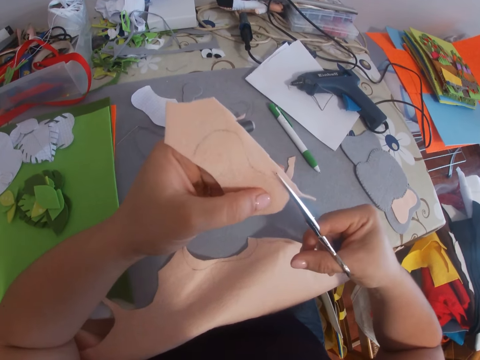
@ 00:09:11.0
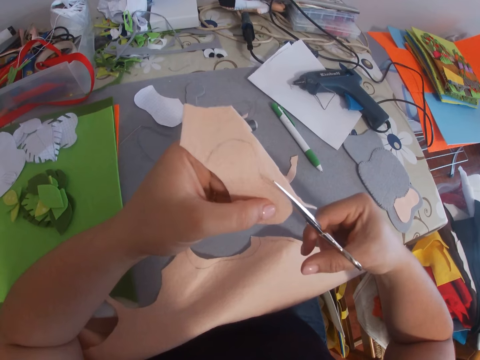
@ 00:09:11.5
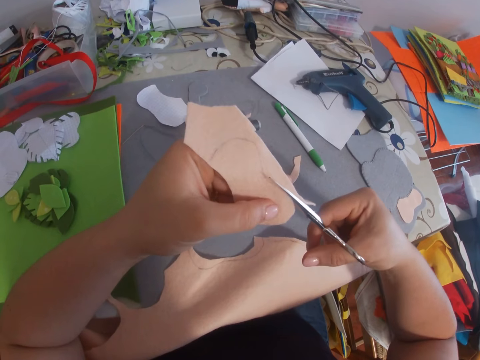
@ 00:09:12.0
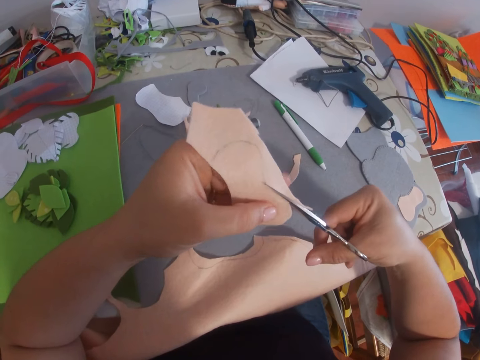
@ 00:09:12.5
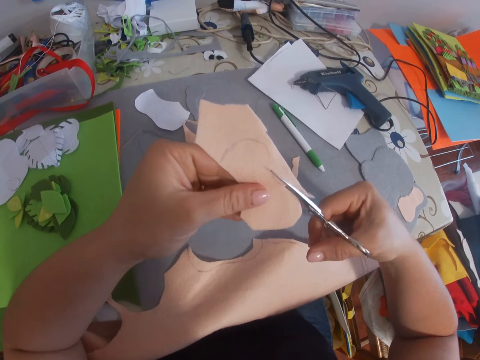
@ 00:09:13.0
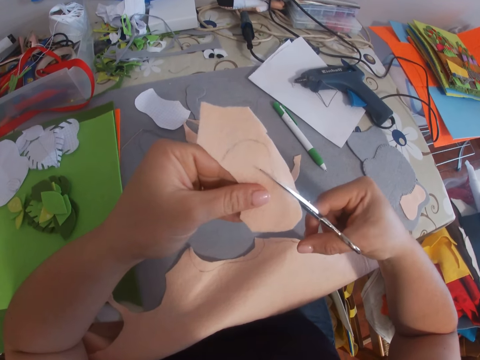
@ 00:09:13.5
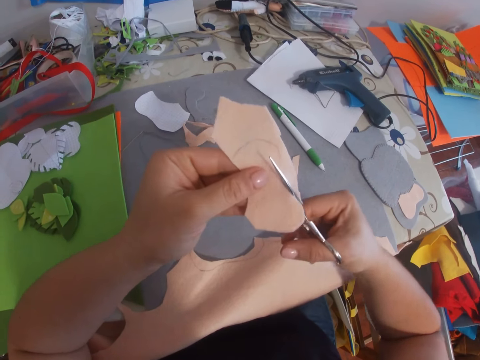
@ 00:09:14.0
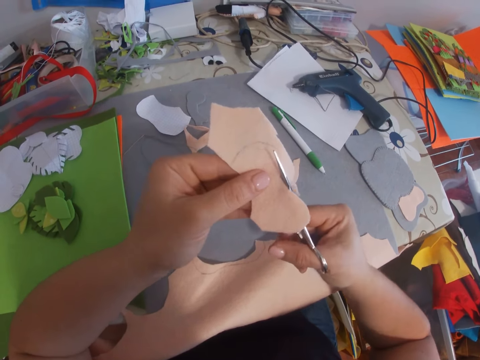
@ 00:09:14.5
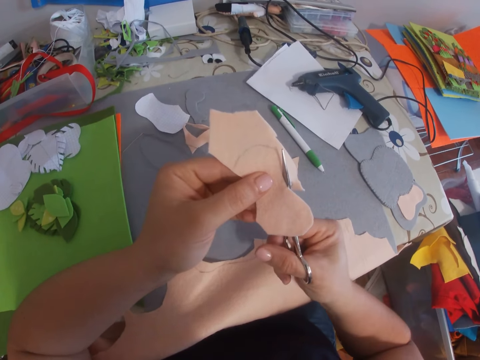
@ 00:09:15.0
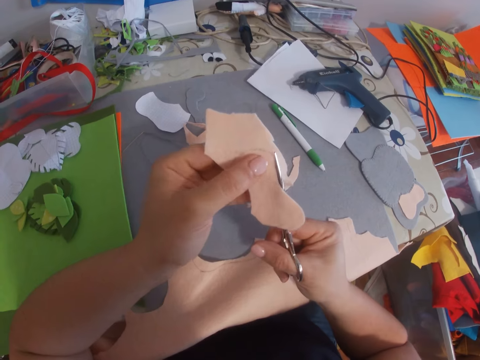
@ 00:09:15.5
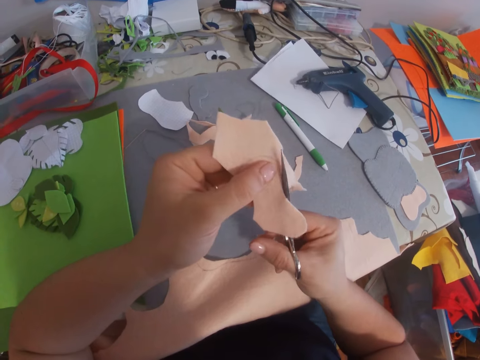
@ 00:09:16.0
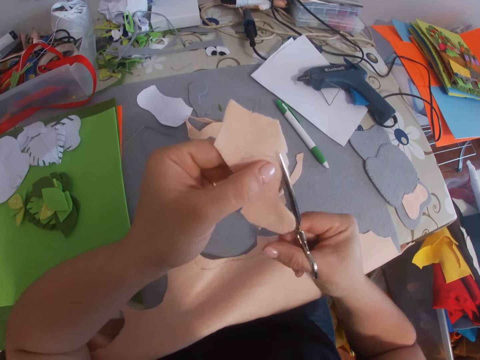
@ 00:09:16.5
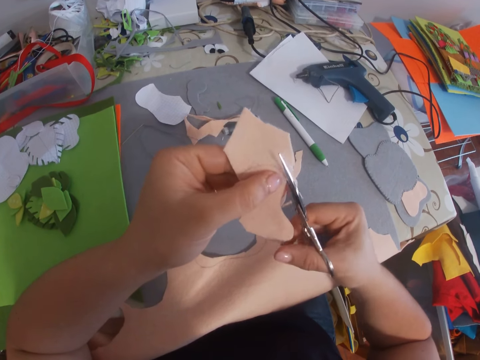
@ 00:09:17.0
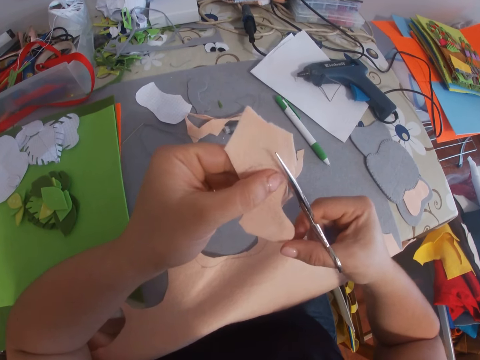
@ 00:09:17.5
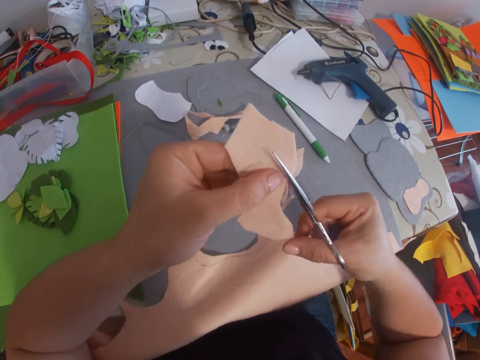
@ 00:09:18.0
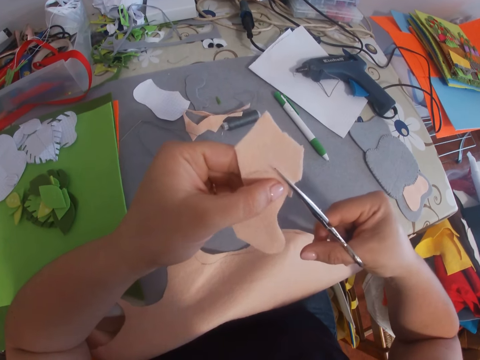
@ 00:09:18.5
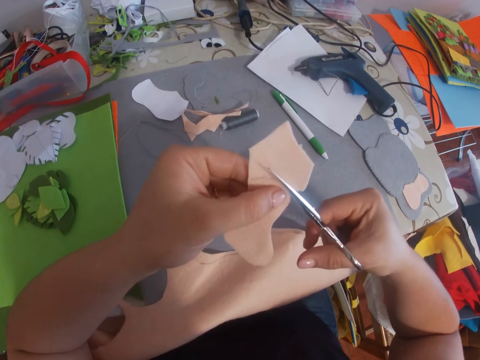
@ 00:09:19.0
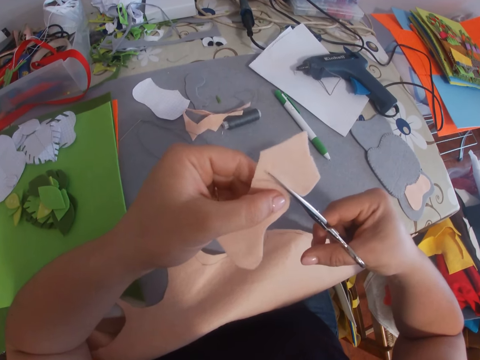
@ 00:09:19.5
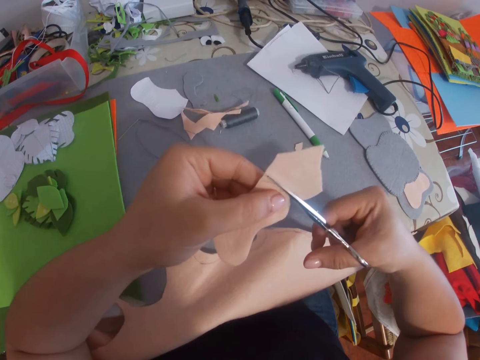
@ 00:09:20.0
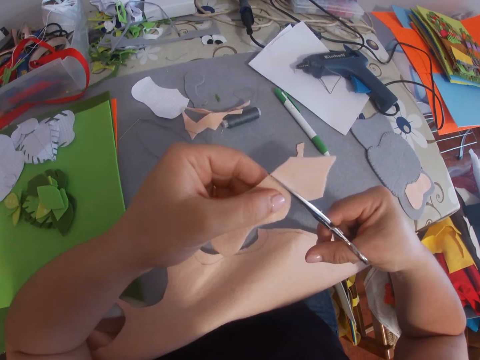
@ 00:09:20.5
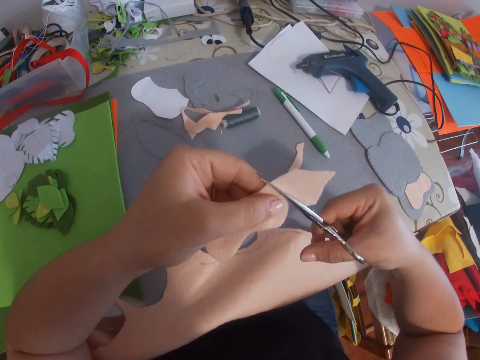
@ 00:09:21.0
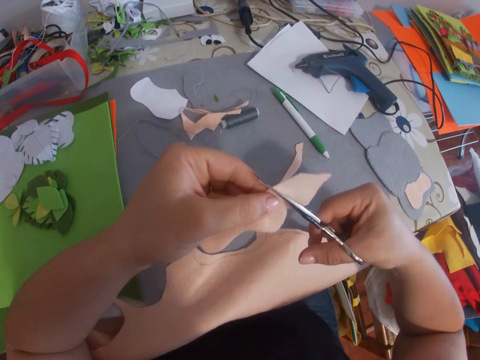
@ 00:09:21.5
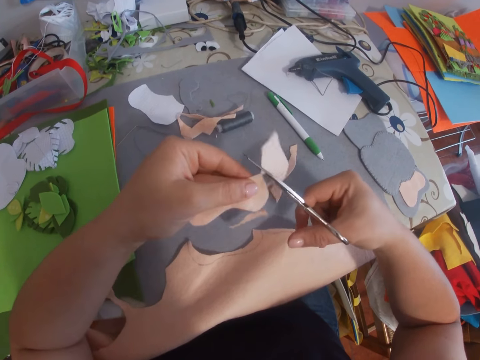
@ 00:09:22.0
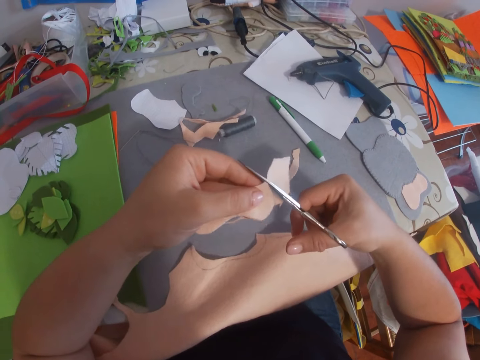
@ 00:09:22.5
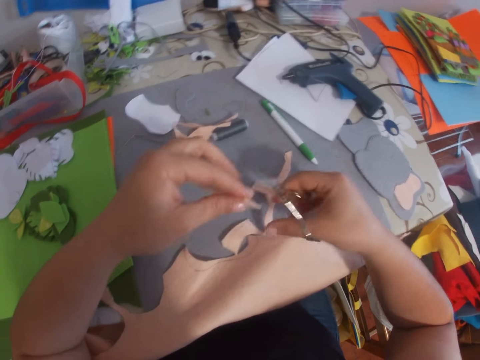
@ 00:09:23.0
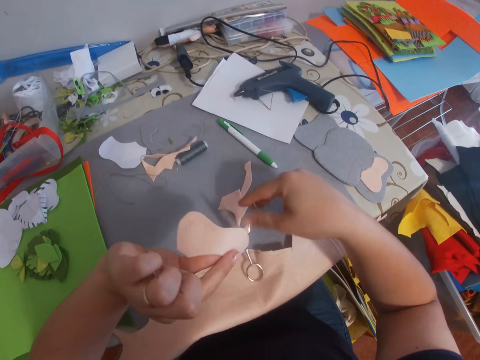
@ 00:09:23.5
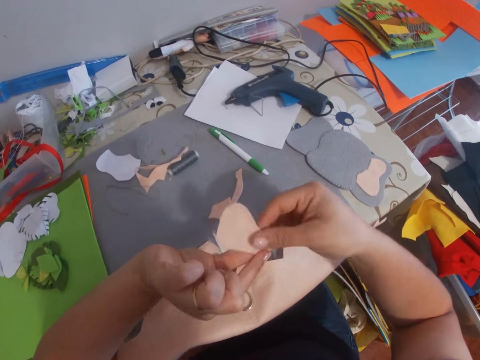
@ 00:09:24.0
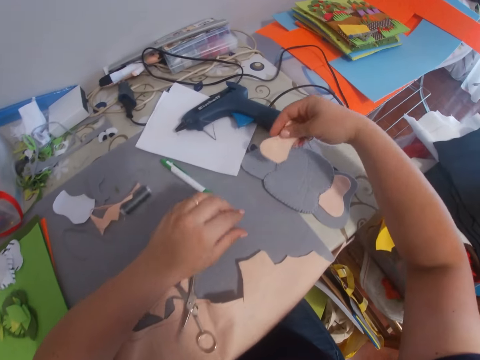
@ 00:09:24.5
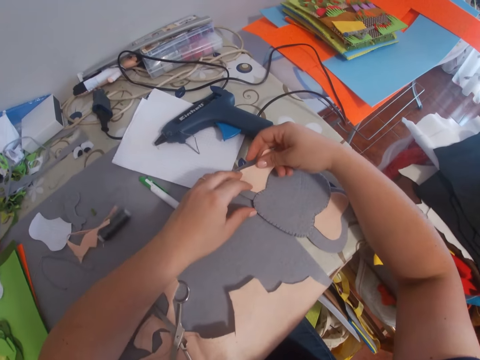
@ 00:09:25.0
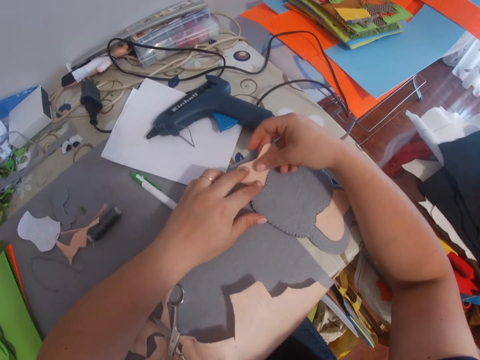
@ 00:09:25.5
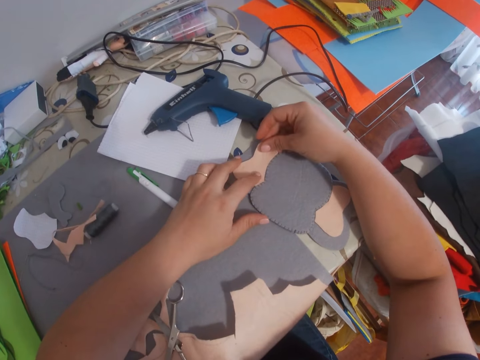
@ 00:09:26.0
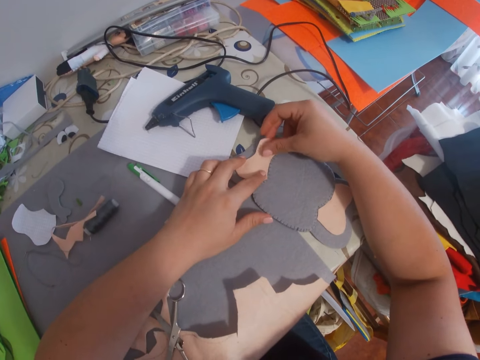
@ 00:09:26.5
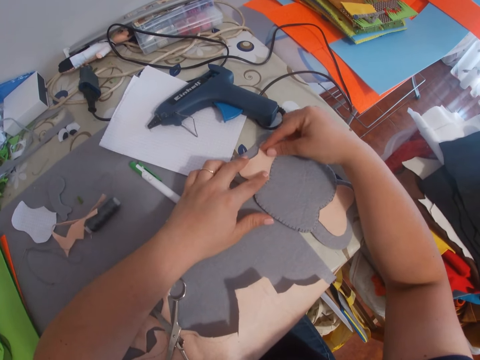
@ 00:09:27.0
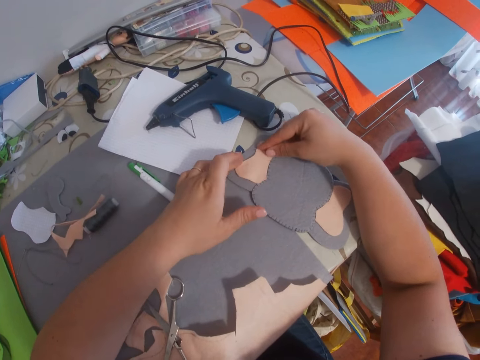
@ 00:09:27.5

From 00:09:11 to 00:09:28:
The camera wearer drops the scissors on the table. They place the fabric on the craft on the table.

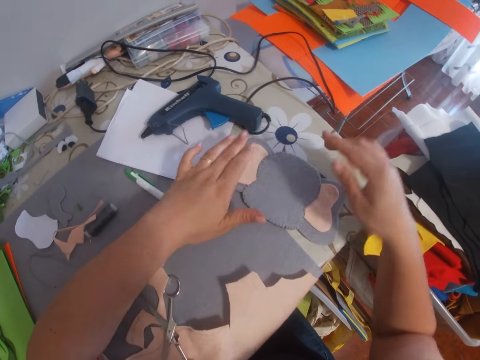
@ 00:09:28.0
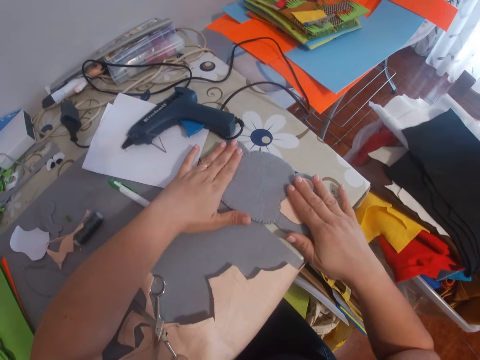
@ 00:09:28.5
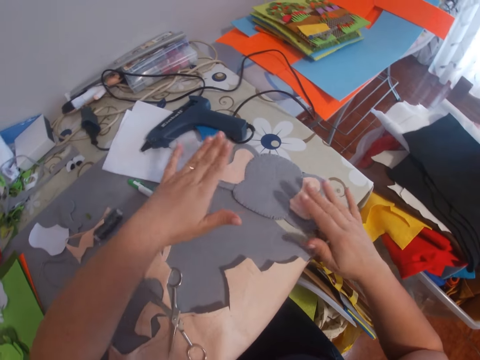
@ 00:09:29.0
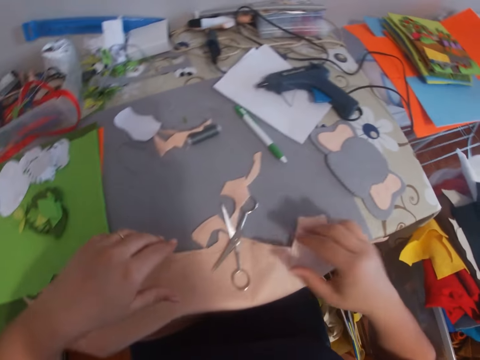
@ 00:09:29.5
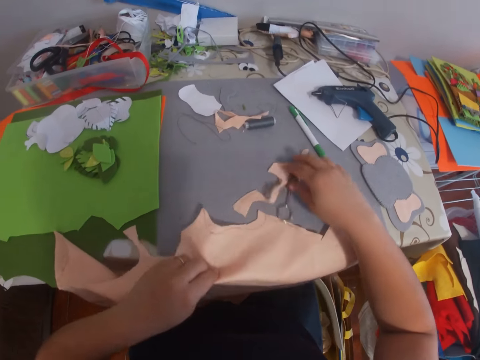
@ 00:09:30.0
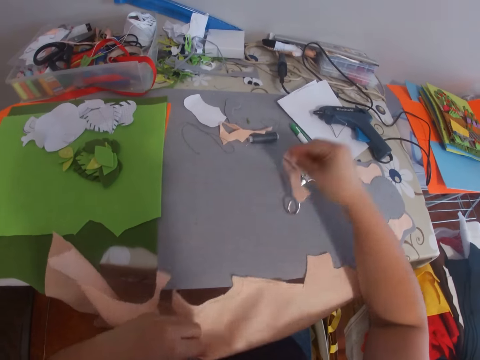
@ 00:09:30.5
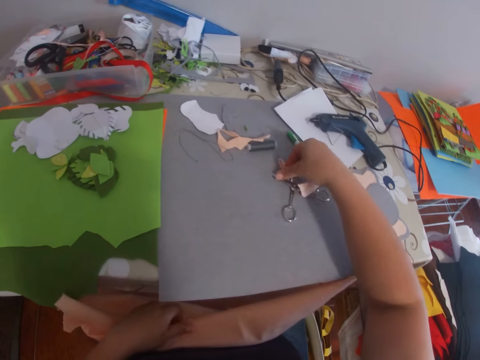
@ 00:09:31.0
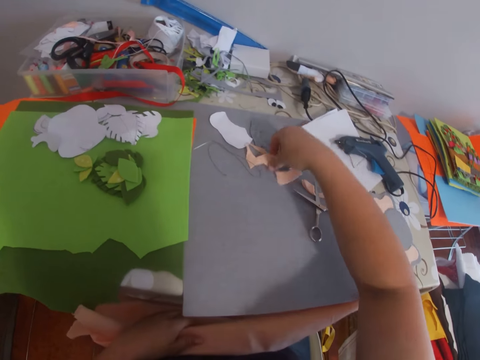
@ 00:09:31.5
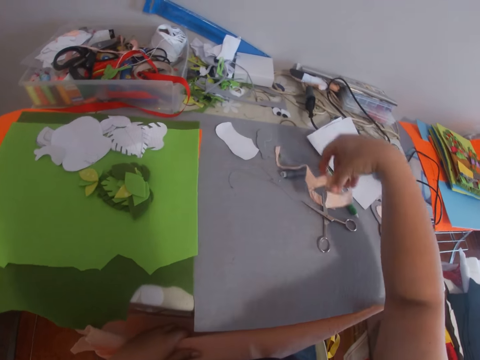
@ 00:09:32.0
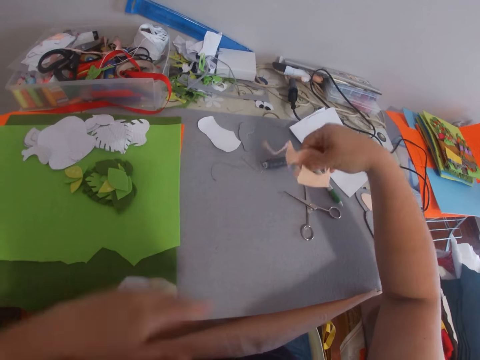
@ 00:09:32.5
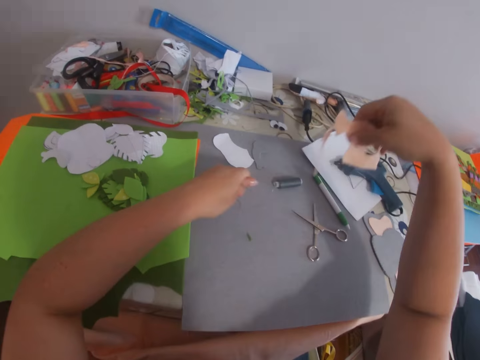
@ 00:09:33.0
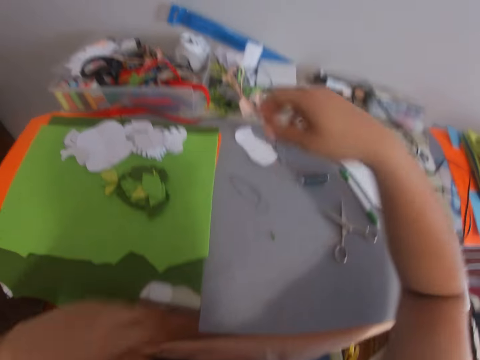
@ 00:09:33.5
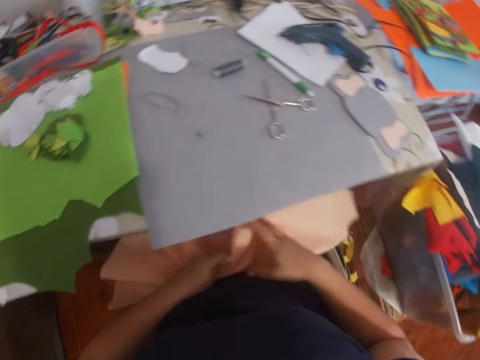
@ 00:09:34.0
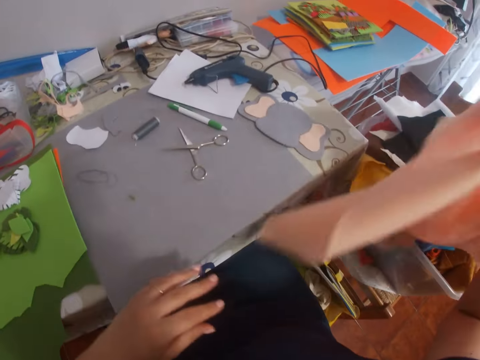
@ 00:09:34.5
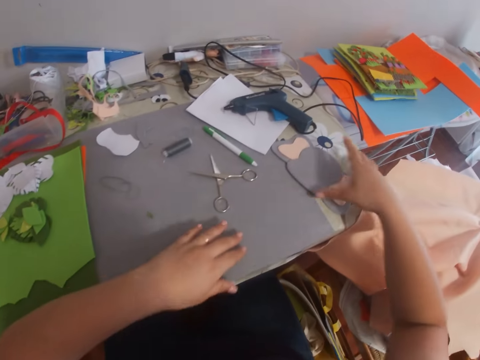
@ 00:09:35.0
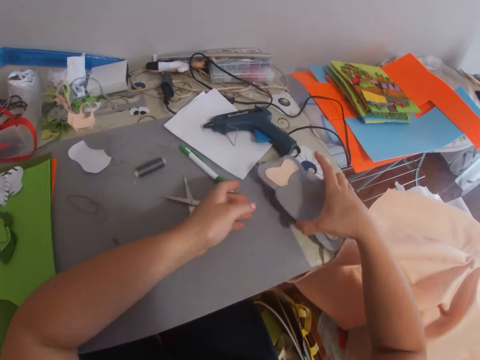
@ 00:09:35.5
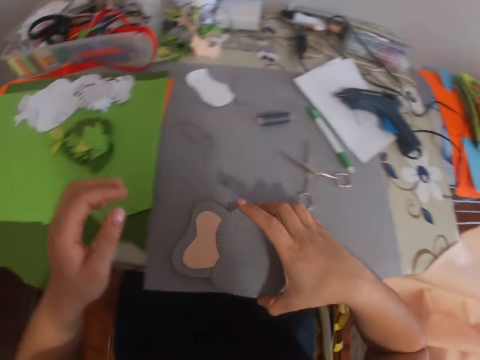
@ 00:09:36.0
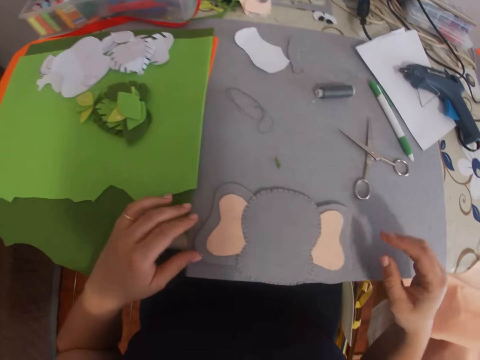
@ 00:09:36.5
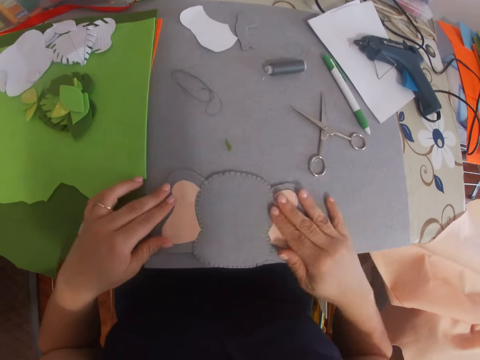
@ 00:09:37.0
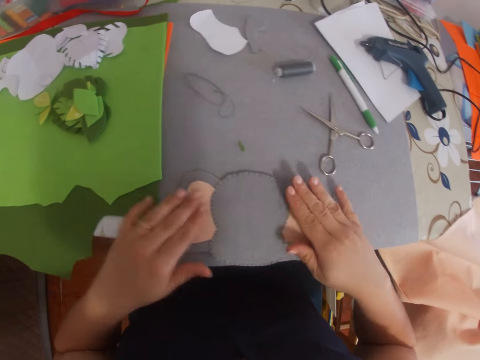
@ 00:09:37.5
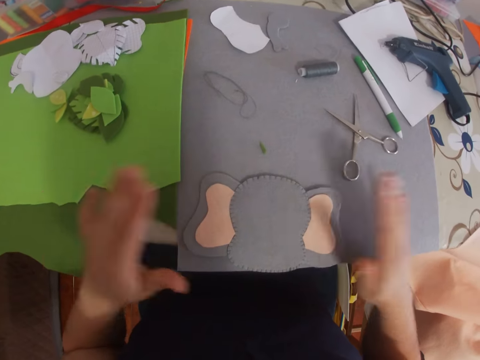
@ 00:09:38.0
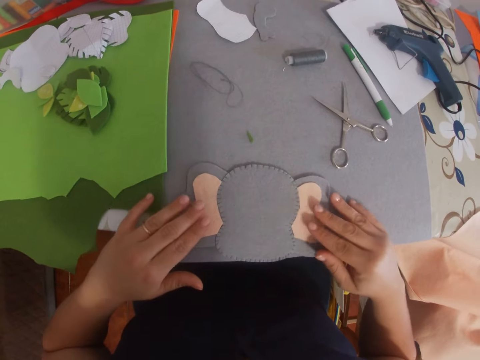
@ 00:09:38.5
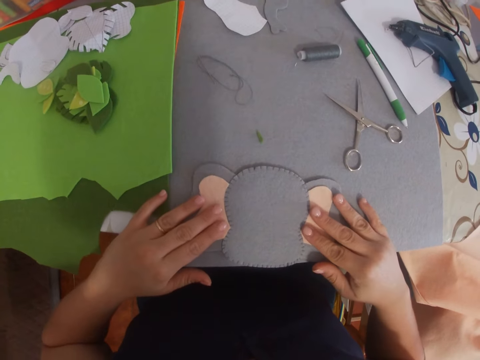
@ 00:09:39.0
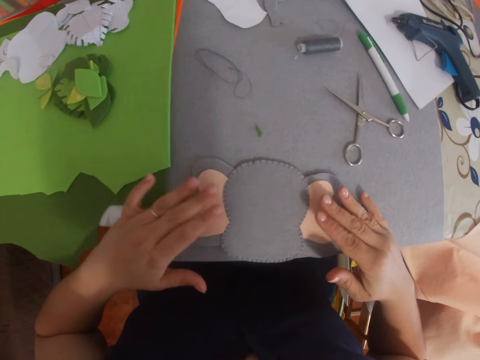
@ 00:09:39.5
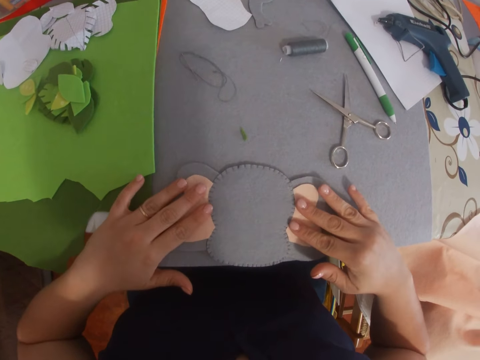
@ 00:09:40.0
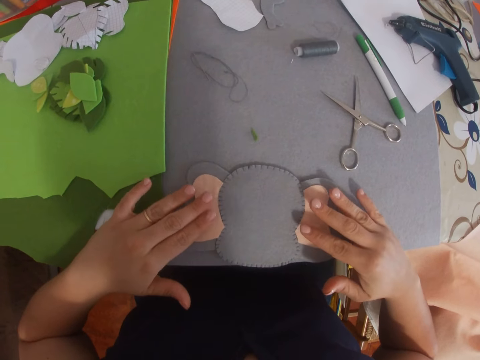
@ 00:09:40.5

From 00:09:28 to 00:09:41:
The camera wearer adjusts the scissors on the table. She picks up the off-cut fabrics on the table. She throws the off-cut fabric towards the end of the table. She picks up a fabric on her lap. She drops the fabric in a plastic container. She repositions the craft on the table. She picks up the felt and places the felt on the table. She presses pieces of cloth on the felt. She adjusts the fabrics on the craft.
